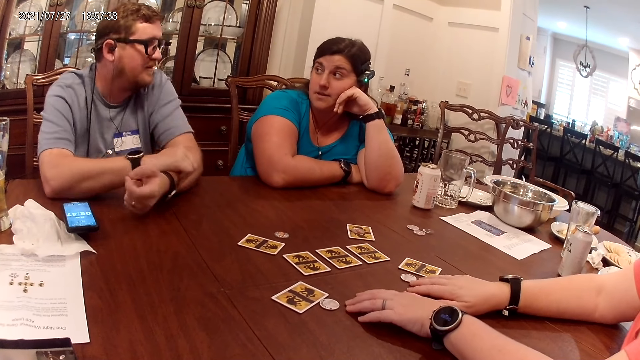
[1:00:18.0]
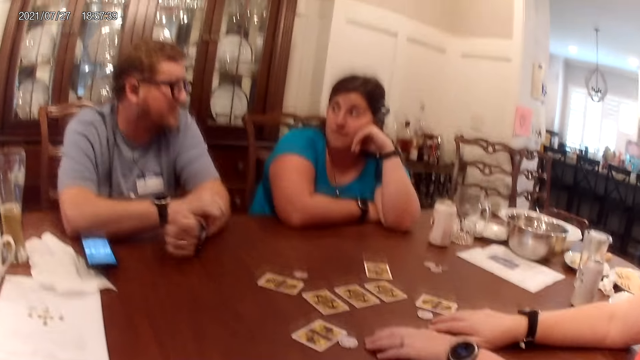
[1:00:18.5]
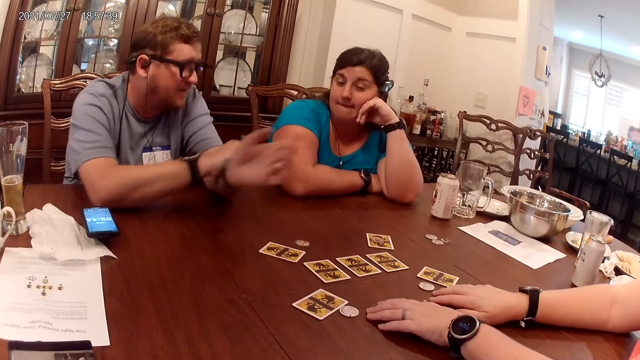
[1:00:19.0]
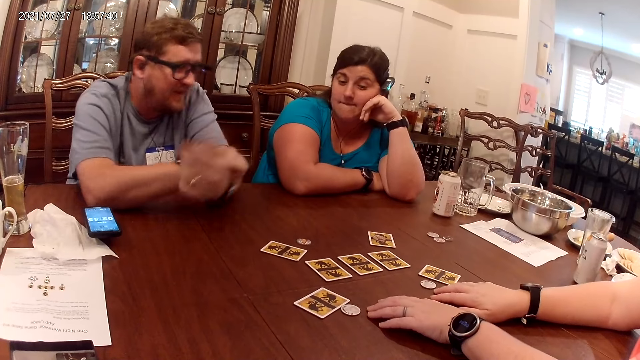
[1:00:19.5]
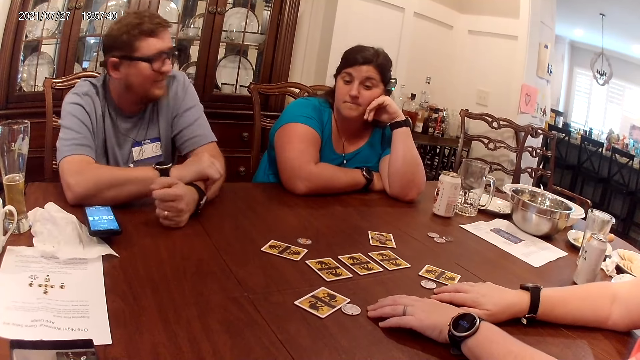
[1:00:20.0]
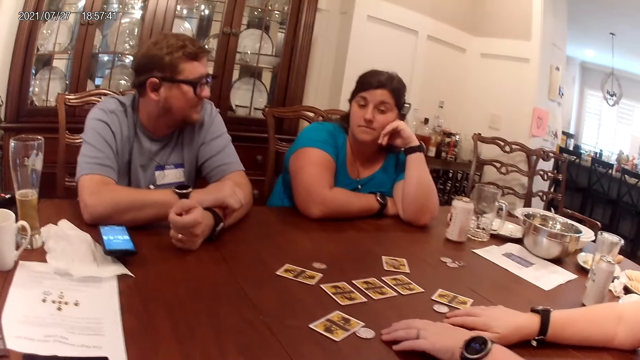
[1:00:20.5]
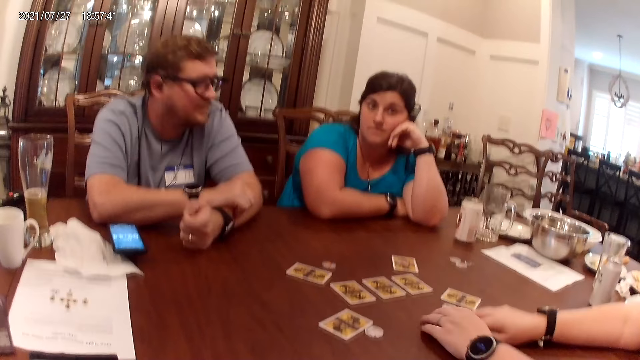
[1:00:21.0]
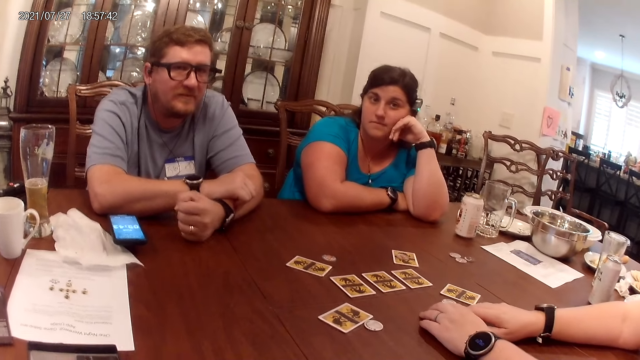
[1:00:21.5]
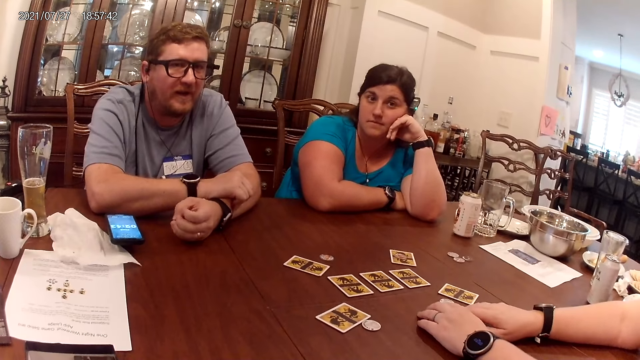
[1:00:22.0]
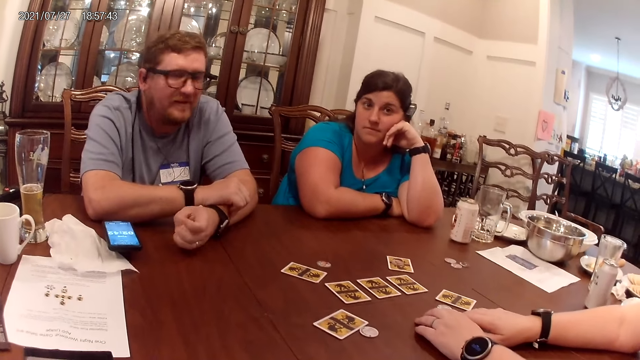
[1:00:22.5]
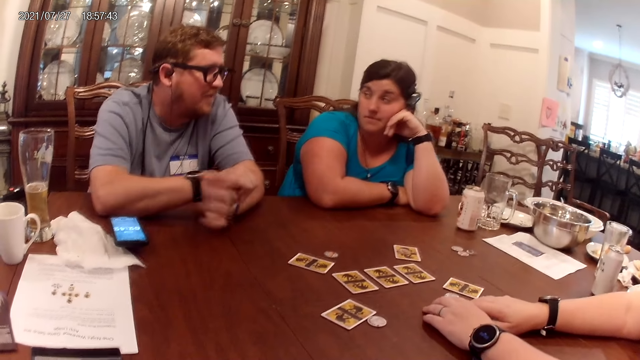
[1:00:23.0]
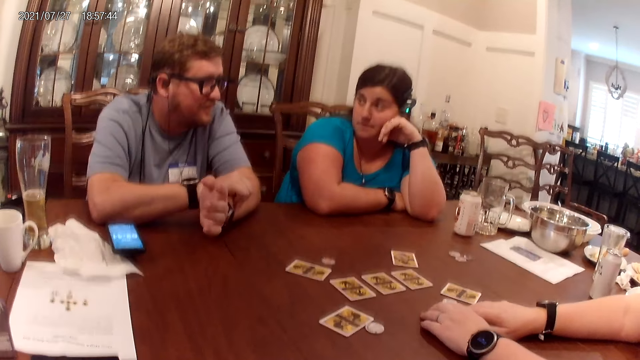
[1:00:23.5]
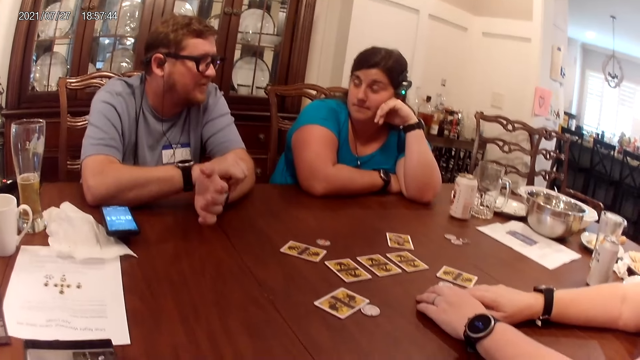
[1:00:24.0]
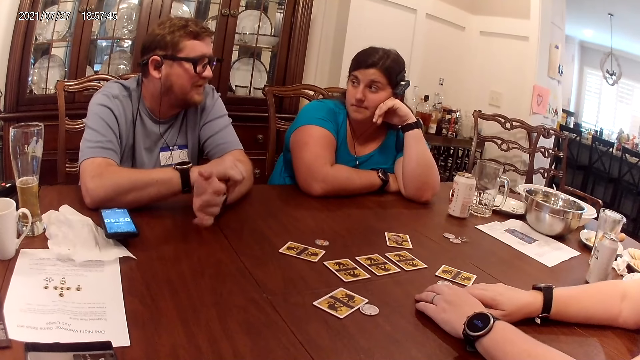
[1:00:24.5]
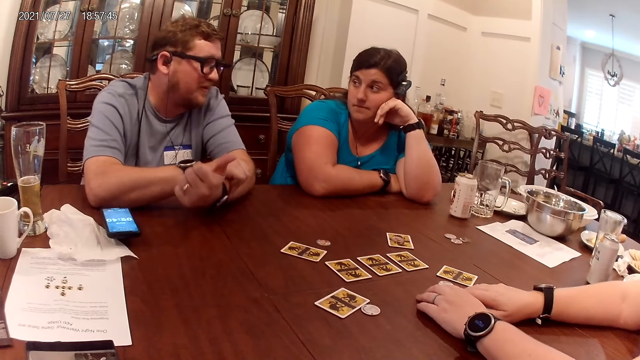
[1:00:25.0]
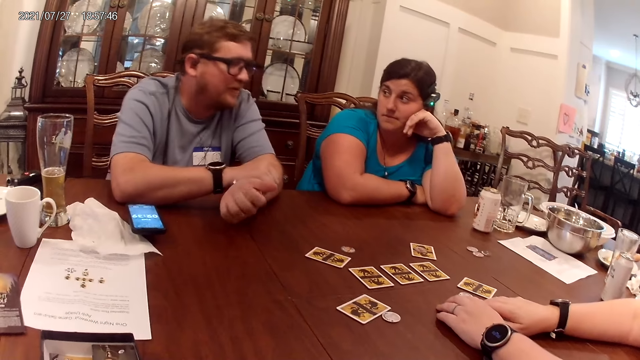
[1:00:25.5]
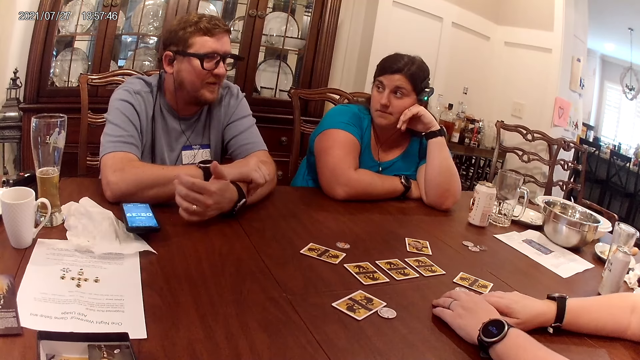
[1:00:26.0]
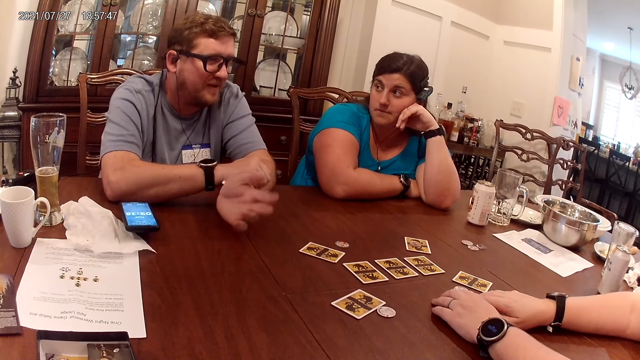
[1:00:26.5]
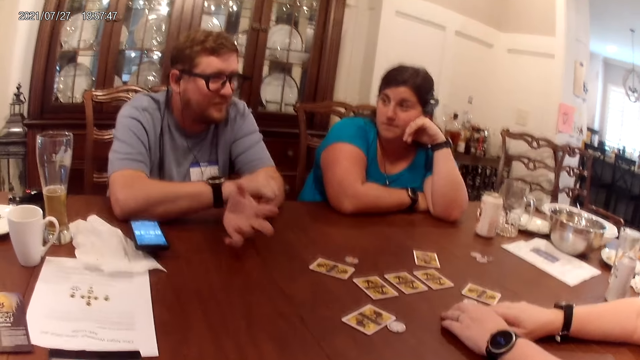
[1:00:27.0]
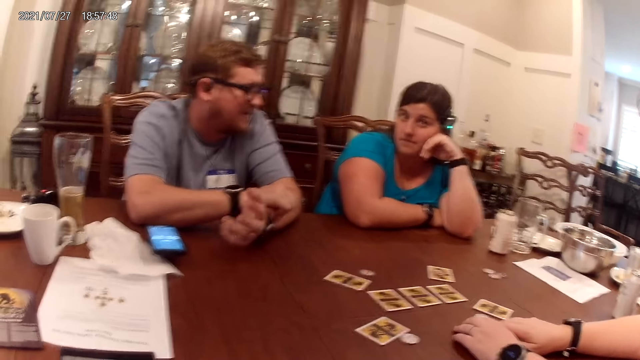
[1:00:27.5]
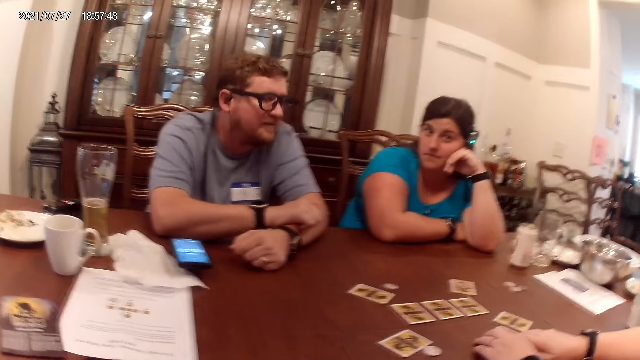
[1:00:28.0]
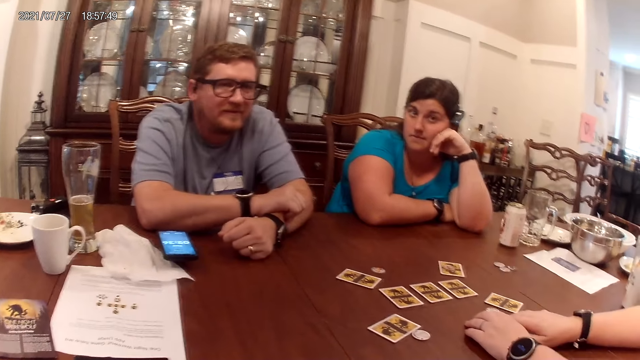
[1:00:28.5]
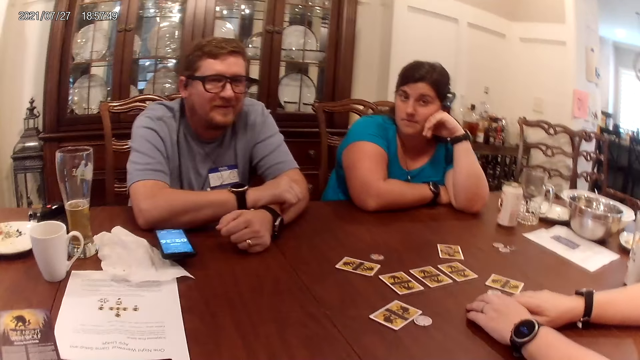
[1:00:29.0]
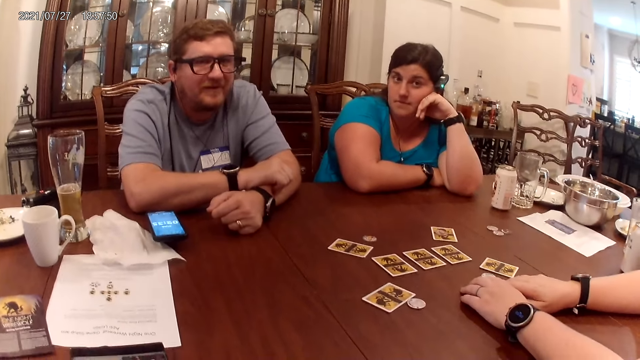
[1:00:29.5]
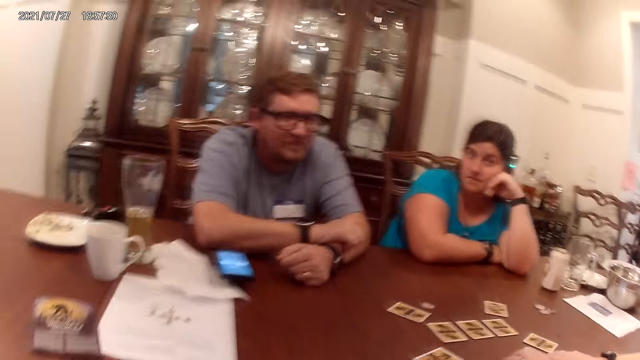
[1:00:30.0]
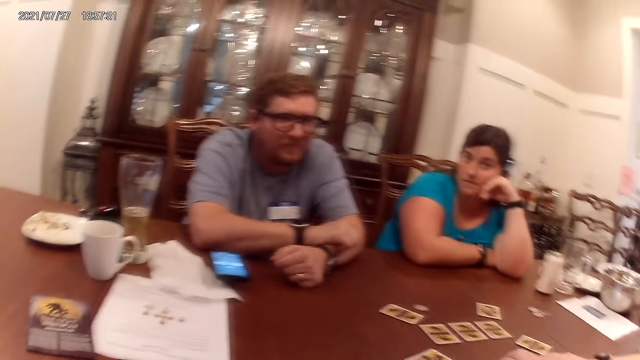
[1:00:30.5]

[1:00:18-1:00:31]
The camera wearer converses with the man, the woman, and the other woman. The man converses with the camera wearer, the woman, and the other woman. The camera wearer converses with the man, the woman, and the other woman.

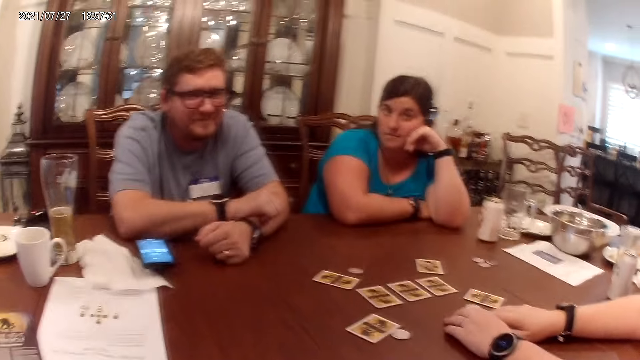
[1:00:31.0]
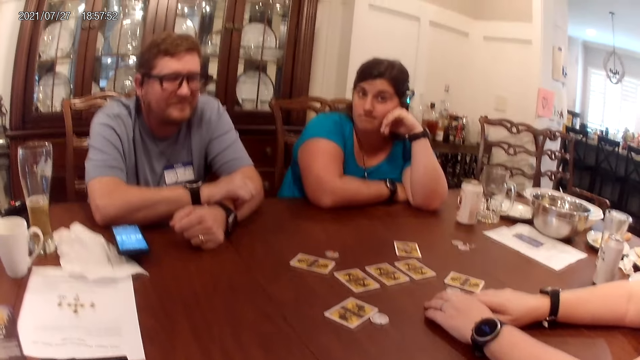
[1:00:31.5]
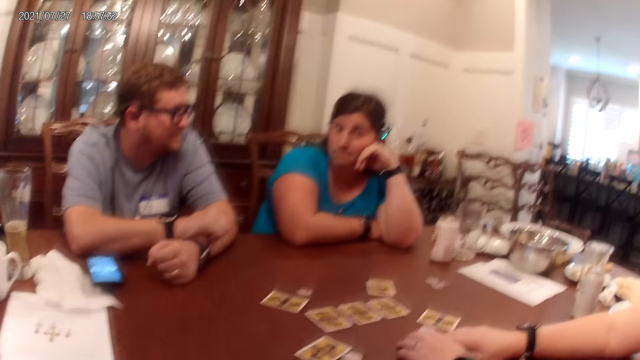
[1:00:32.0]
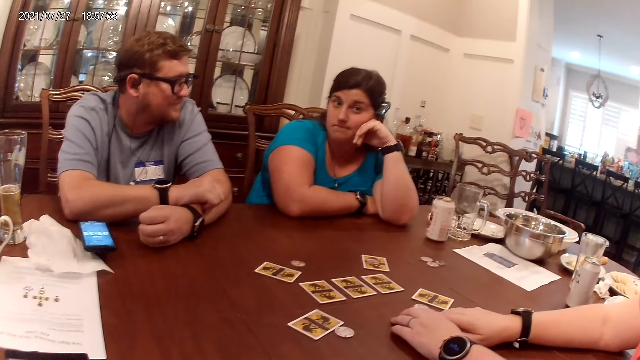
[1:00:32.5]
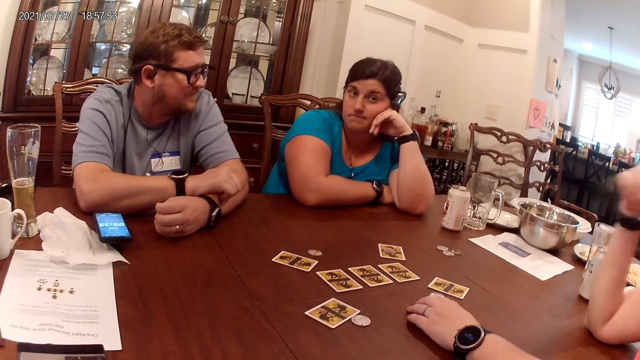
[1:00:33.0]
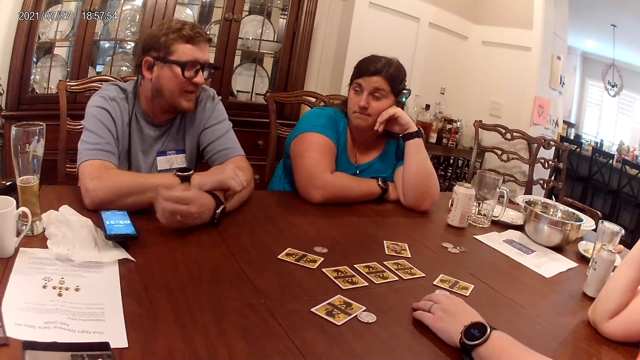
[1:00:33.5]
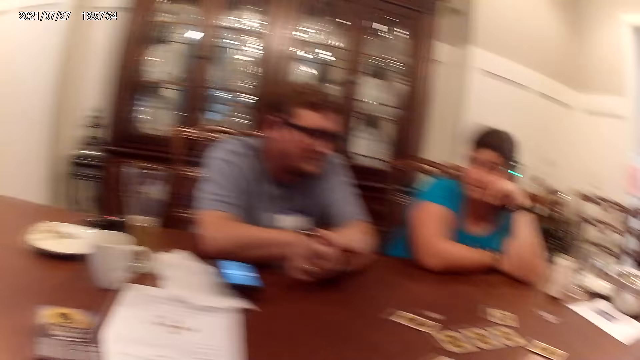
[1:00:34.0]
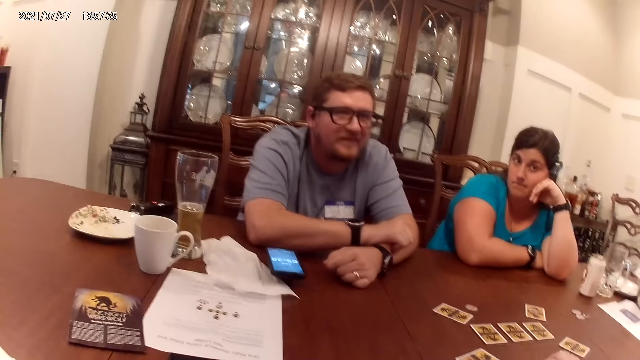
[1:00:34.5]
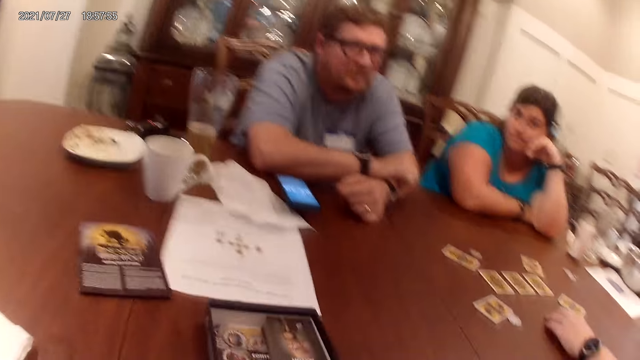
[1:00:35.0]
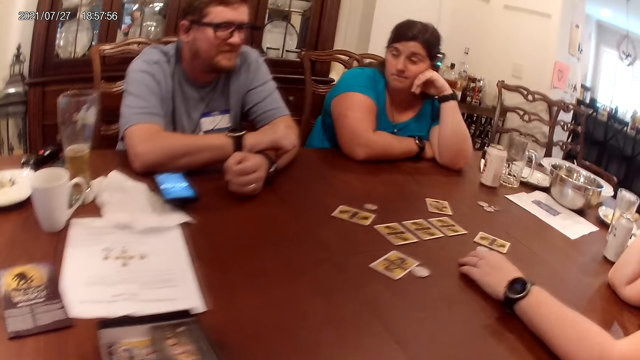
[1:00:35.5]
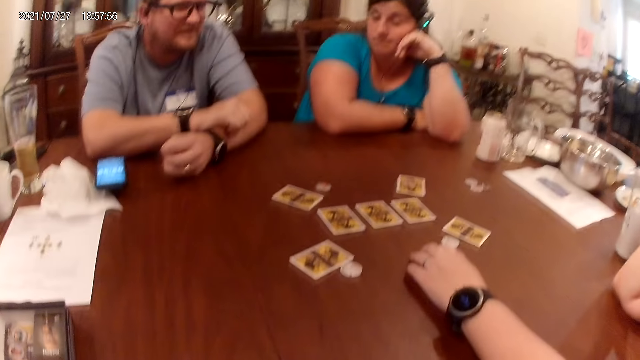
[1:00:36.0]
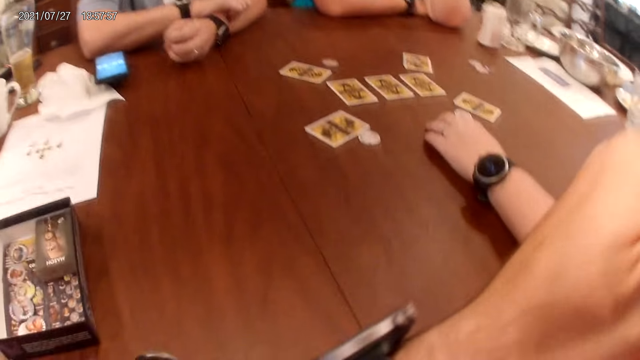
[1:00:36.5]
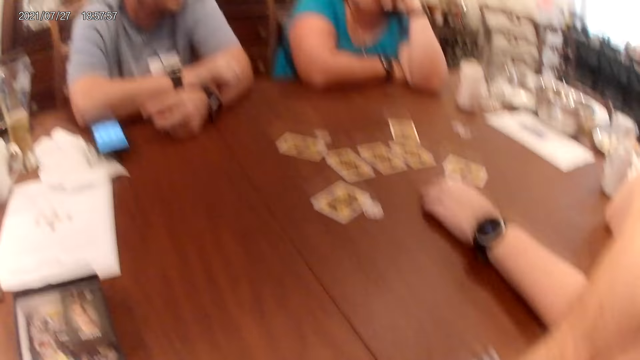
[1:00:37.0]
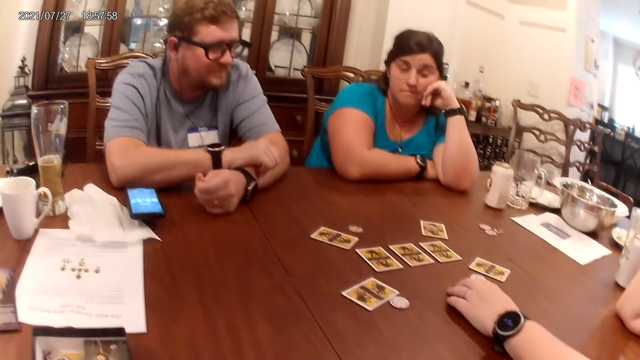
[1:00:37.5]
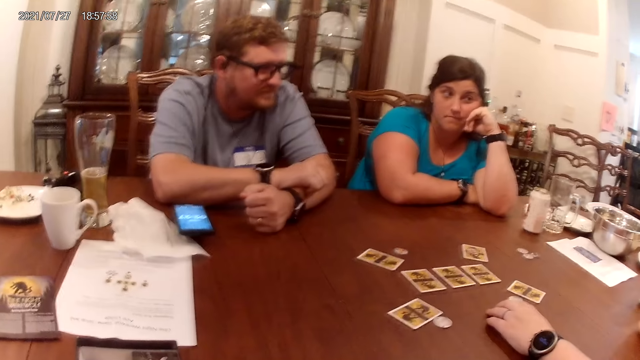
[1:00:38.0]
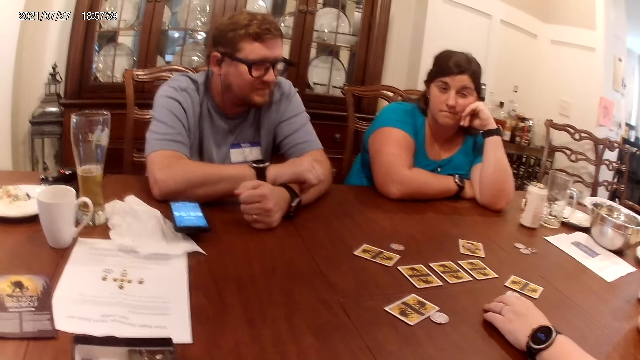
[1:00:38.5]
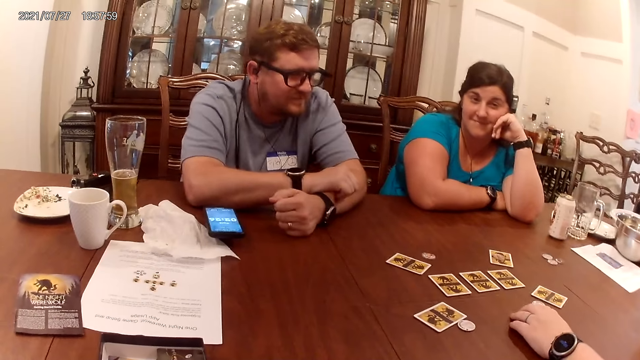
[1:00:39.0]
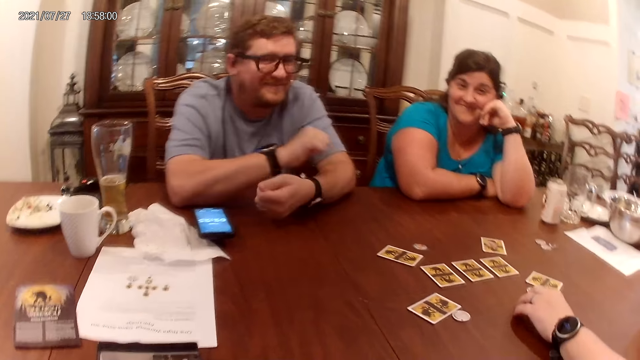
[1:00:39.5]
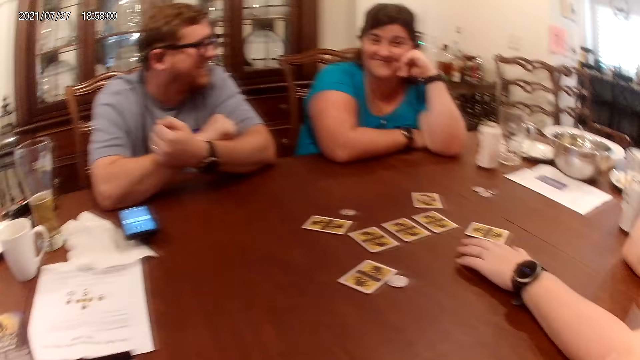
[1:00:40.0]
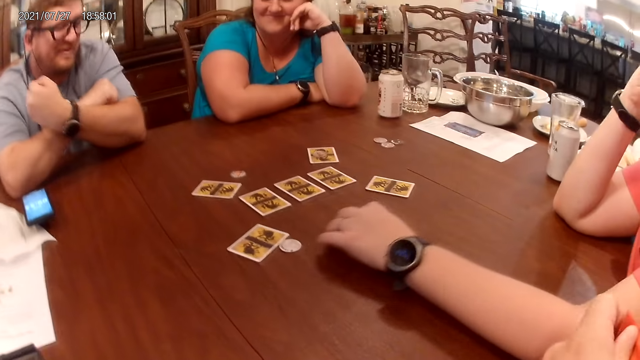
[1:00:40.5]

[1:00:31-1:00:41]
The other woman puts her right hand on her face. The camera wearer touches his face with his left hand.
